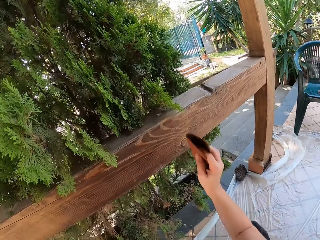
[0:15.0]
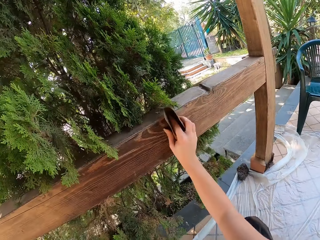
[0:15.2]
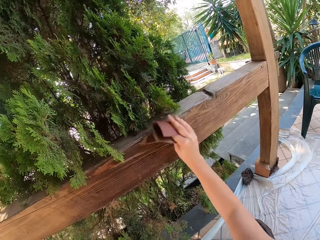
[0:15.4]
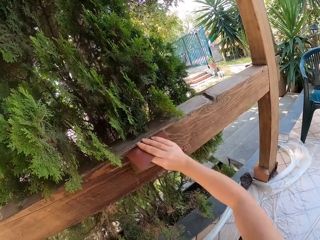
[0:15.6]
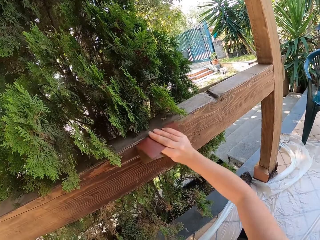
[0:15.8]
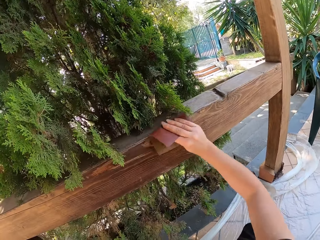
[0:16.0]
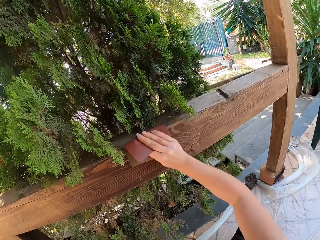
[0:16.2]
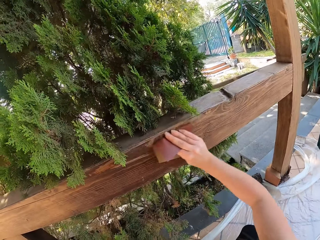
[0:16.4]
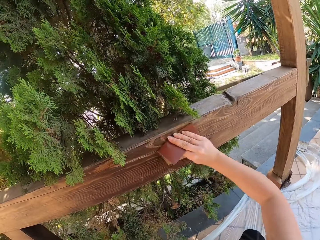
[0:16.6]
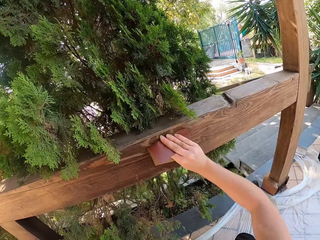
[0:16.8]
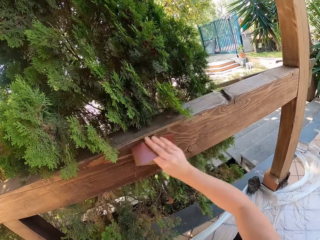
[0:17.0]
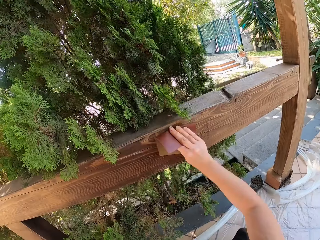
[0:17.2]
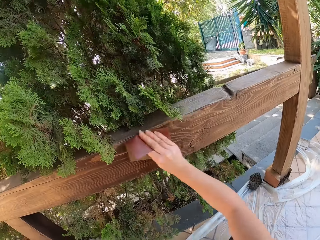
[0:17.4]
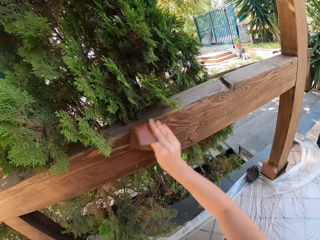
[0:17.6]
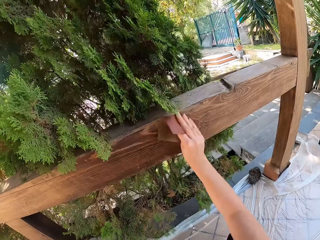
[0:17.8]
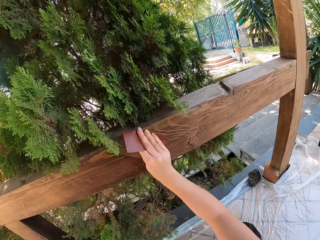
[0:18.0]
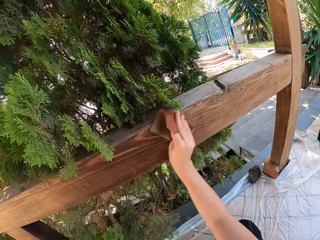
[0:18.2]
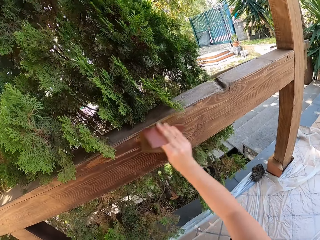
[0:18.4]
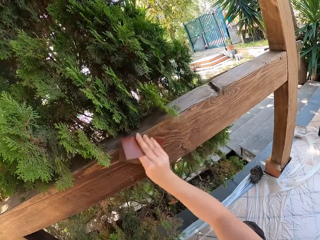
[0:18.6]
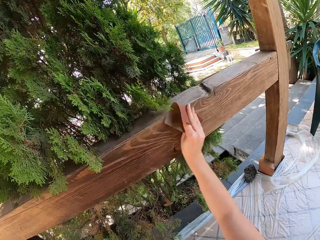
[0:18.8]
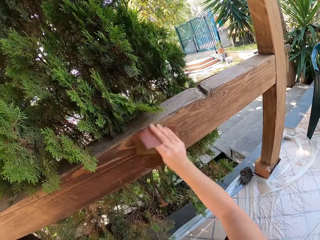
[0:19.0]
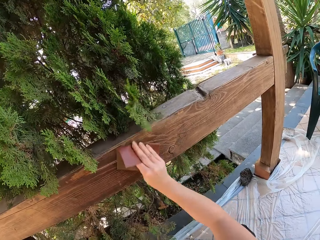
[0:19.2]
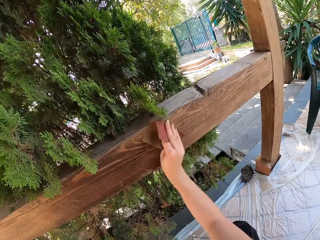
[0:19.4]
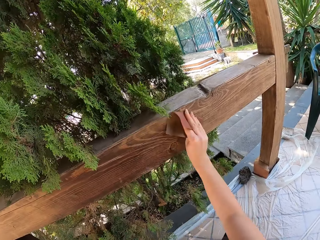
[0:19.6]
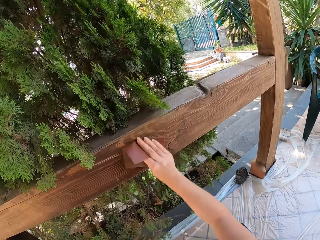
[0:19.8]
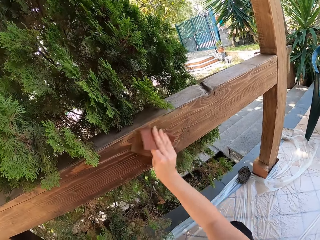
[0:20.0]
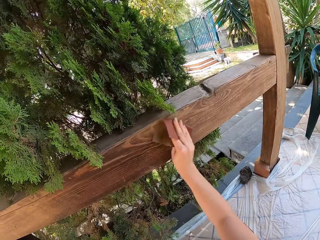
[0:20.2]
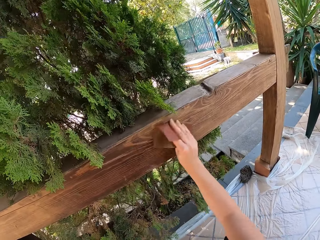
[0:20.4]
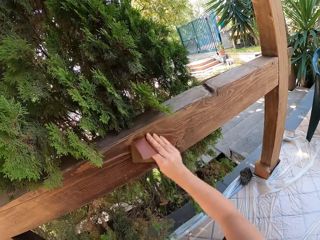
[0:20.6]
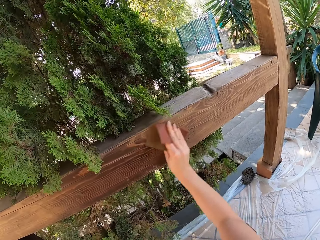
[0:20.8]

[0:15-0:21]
The camera wearer smoothens the railing with the sandpaper.

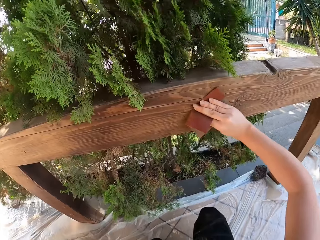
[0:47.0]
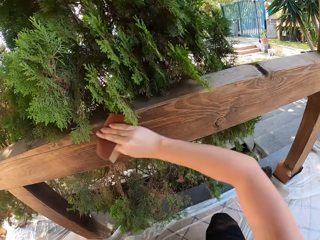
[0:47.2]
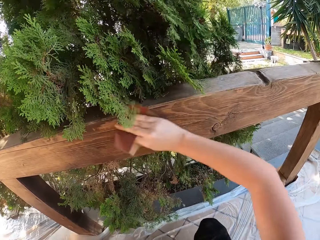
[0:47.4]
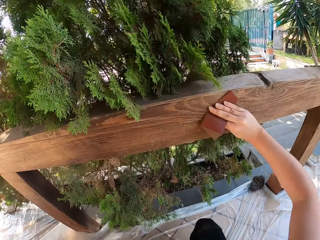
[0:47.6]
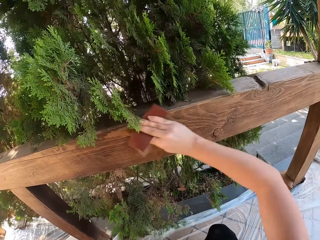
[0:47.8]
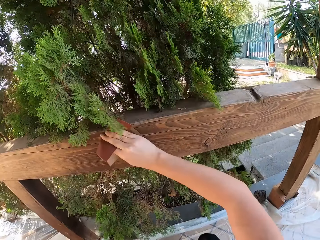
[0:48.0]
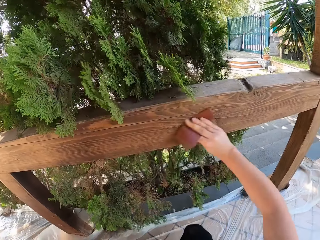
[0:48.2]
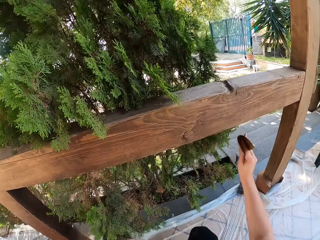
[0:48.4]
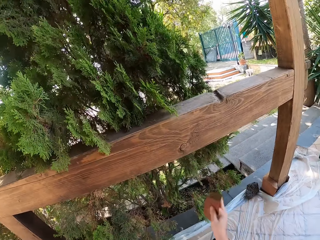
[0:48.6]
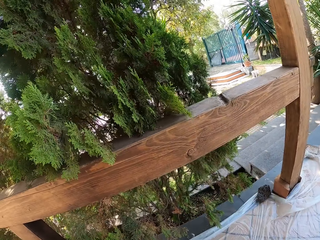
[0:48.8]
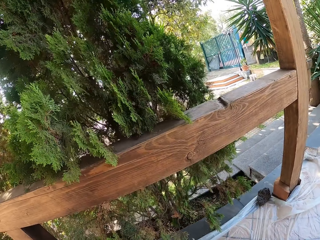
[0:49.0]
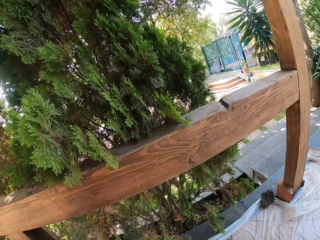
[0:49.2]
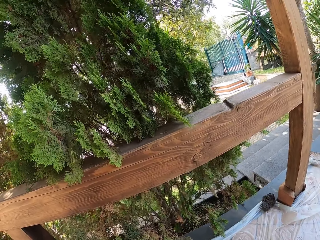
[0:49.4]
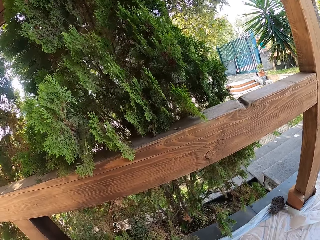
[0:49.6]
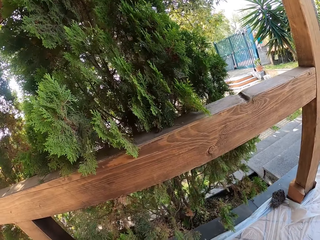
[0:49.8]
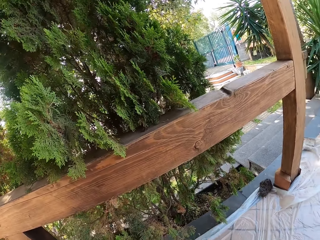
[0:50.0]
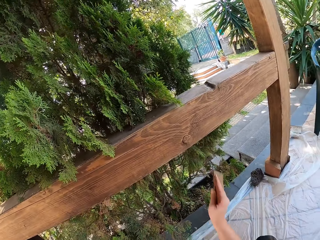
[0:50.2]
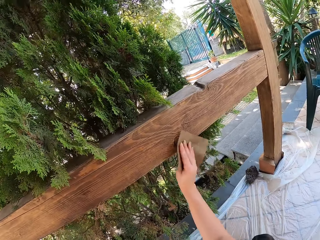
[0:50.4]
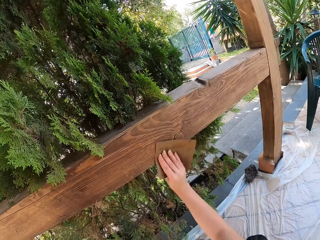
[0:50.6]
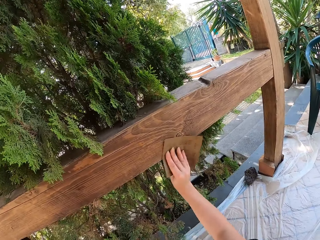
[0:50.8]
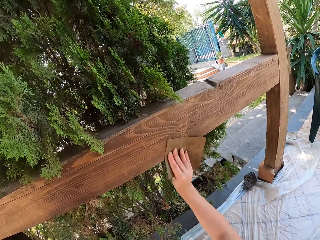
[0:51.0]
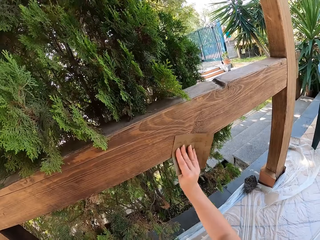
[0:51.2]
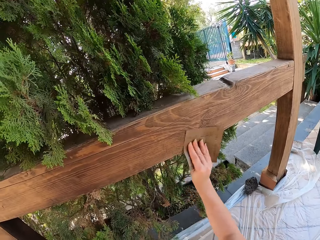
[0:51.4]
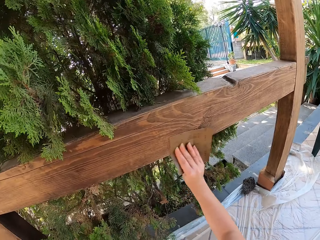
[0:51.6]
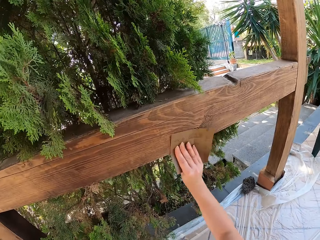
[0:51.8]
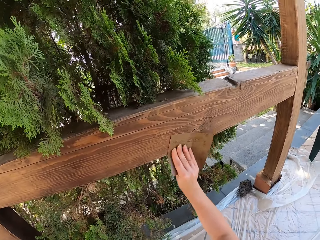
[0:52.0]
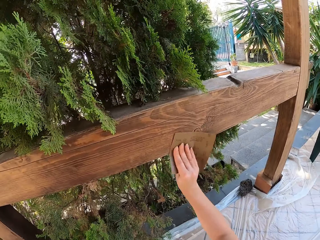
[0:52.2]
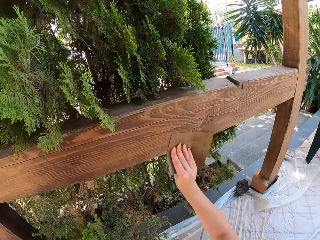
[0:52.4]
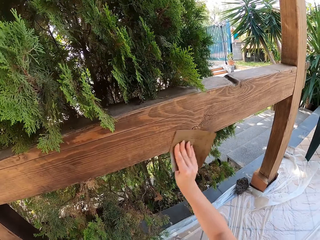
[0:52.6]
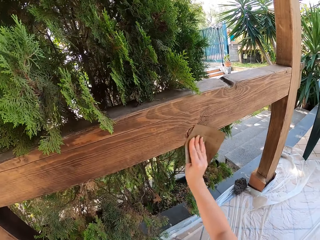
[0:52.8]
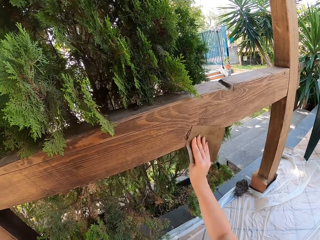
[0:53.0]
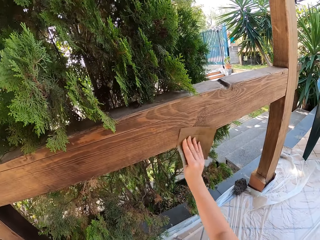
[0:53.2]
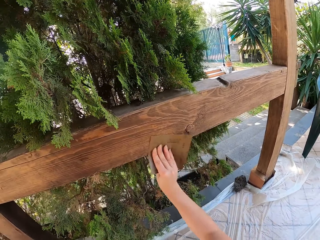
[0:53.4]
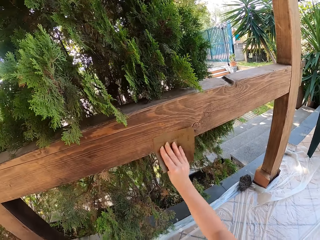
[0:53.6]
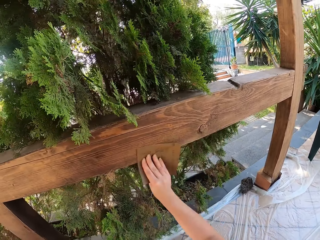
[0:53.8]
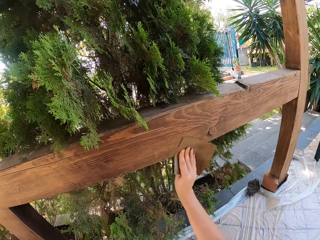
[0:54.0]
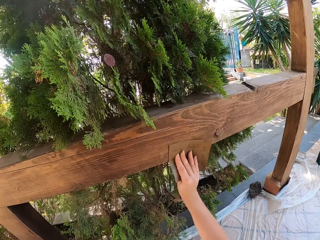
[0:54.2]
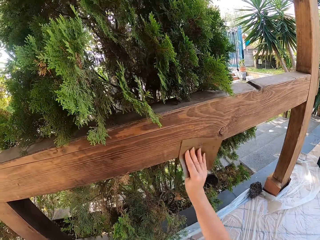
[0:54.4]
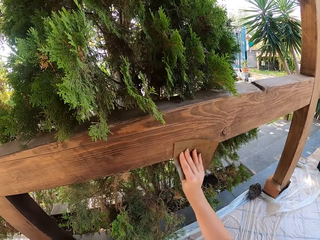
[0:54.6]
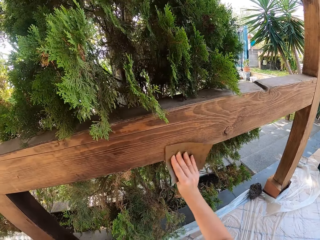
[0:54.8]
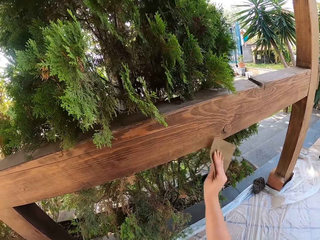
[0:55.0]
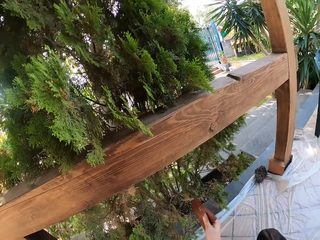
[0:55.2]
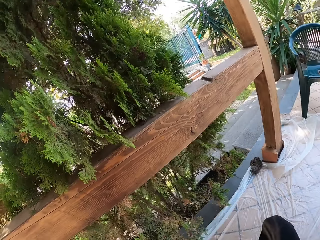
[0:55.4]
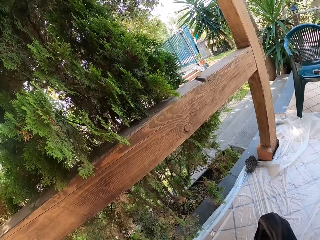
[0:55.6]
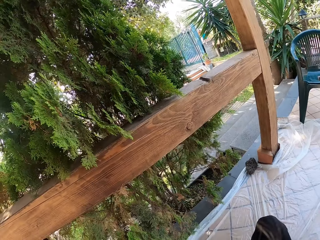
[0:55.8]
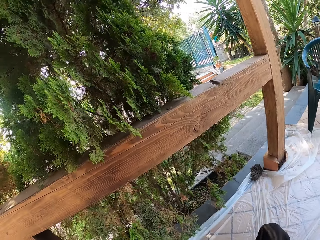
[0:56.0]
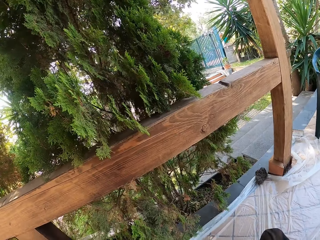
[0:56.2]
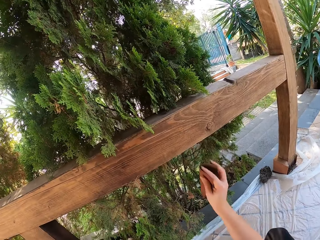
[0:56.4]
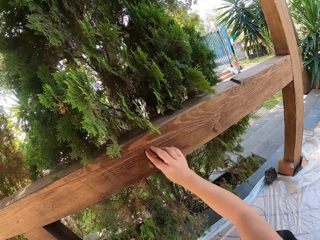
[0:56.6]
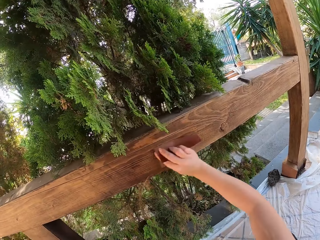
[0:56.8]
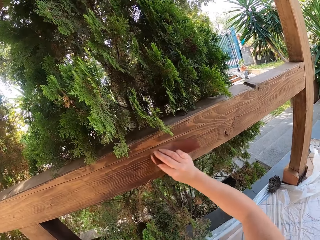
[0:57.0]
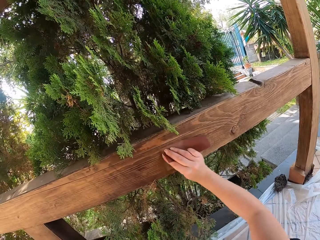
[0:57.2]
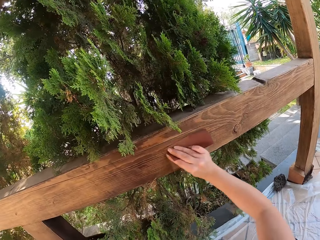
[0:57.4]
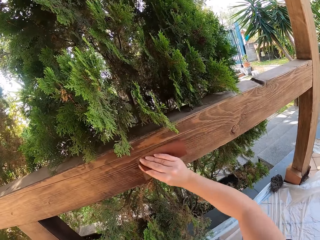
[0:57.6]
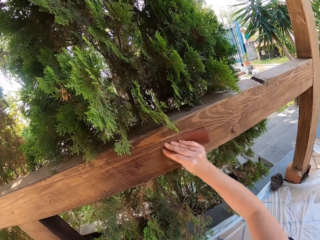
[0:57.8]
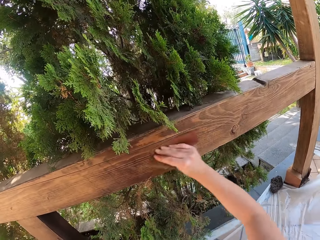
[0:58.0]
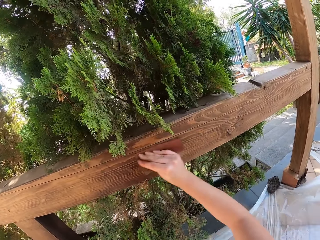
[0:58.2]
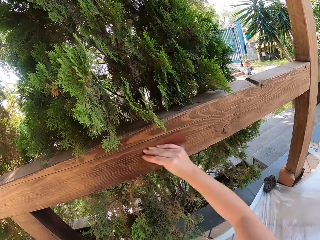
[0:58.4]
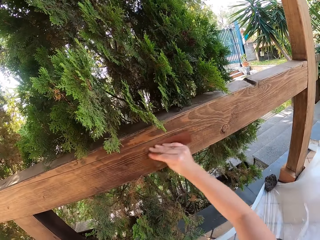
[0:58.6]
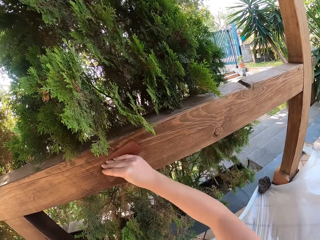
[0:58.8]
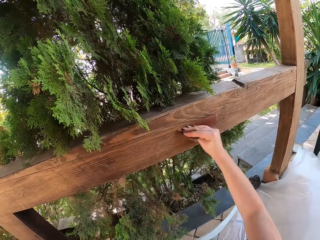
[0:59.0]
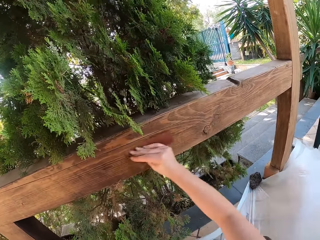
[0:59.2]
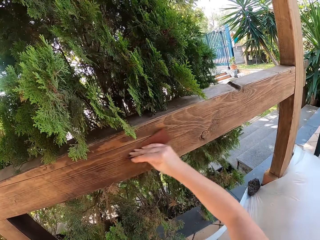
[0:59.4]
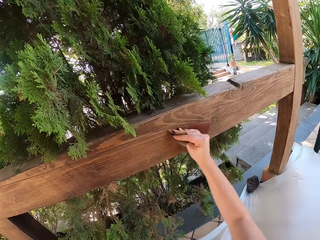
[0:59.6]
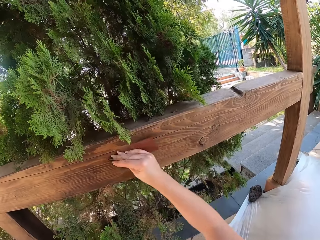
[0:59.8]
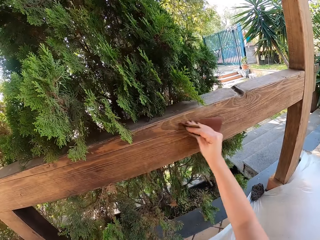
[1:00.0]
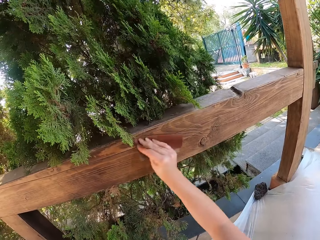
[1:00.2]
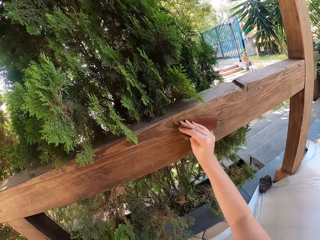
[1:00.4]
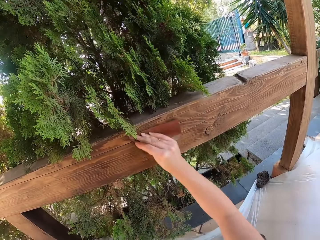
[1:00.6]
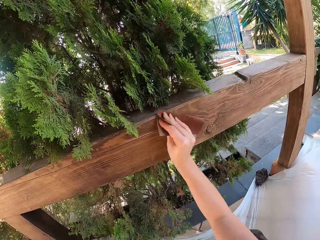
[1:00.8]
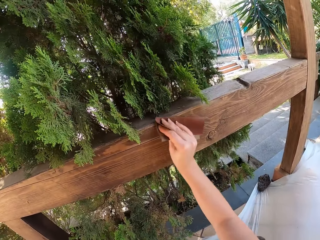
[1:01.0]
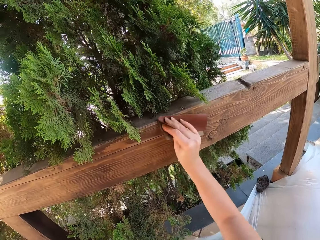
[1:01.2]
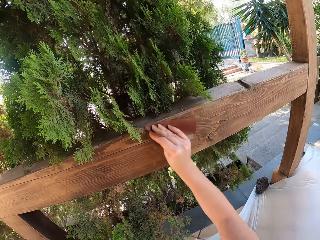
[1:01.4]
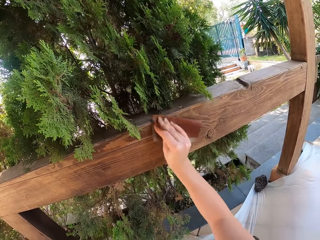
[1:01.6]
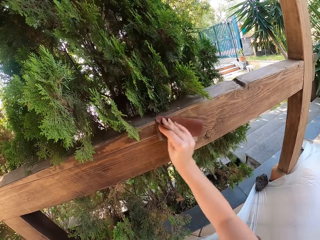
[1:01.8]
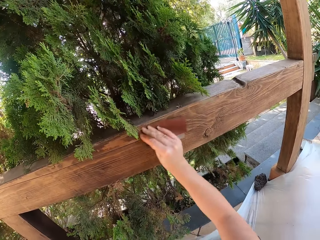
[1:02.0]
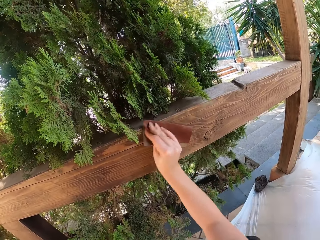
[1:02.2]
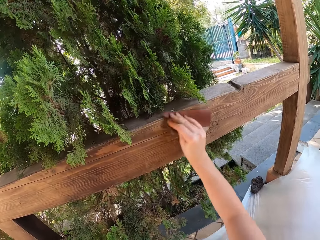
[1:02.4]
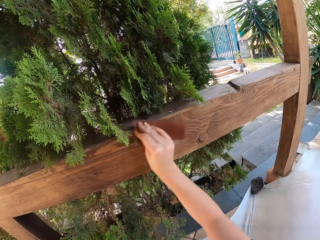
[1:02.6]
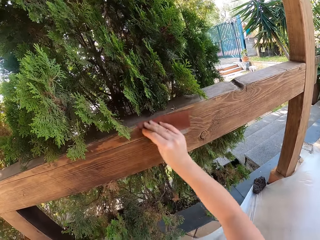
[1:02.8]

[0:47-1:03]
The camera wearer stares at the railing. They smoothen the railing with the sandpaper. They stare at the railing. They lower their hand. They smoothen the railing with the sandpaper.
